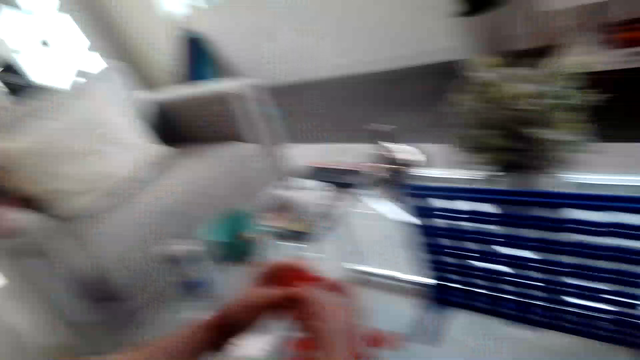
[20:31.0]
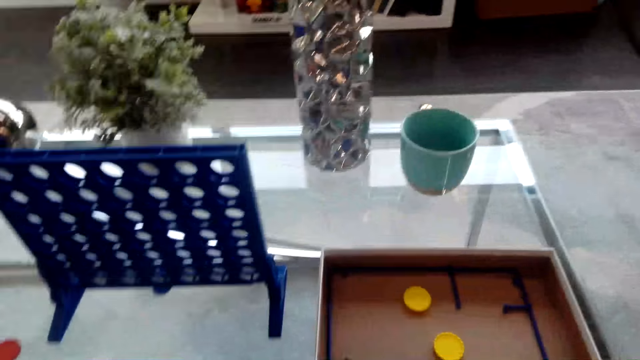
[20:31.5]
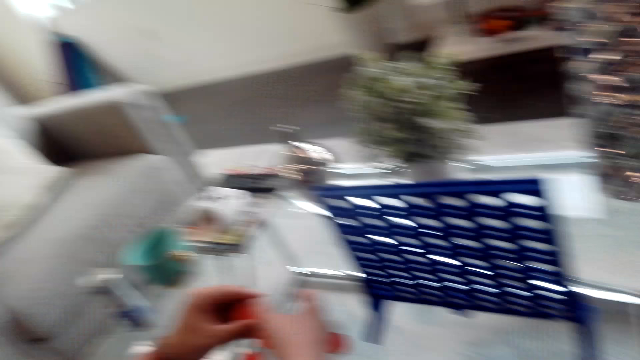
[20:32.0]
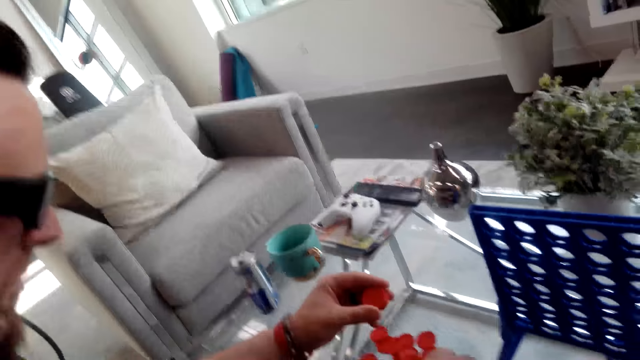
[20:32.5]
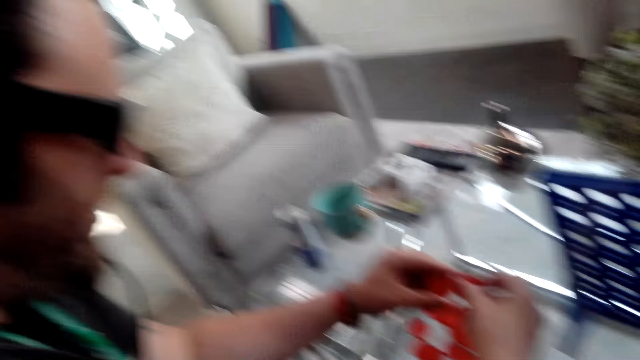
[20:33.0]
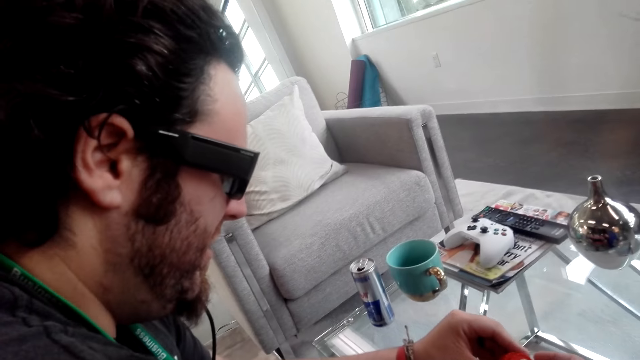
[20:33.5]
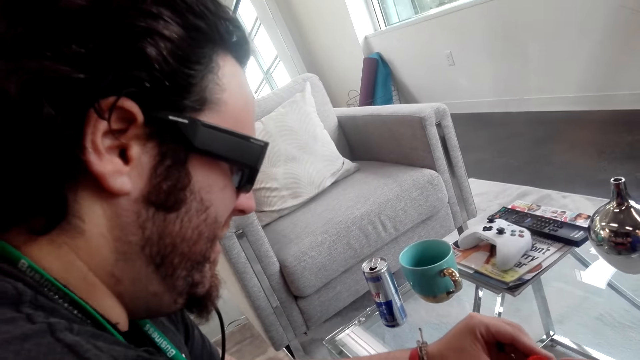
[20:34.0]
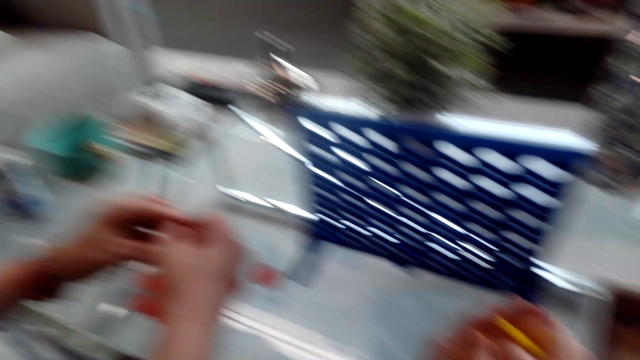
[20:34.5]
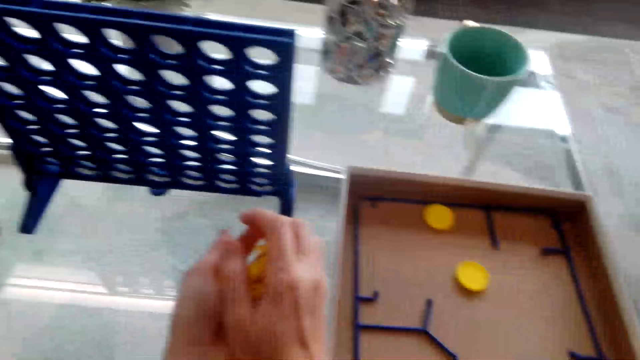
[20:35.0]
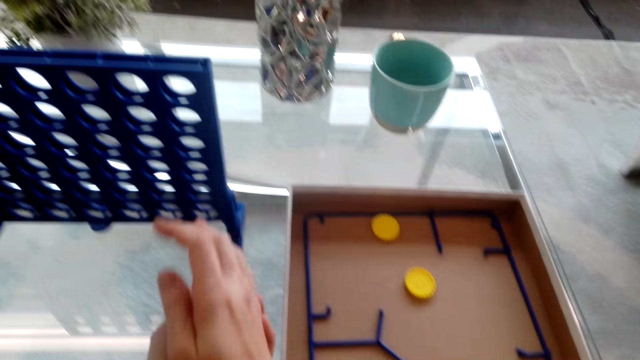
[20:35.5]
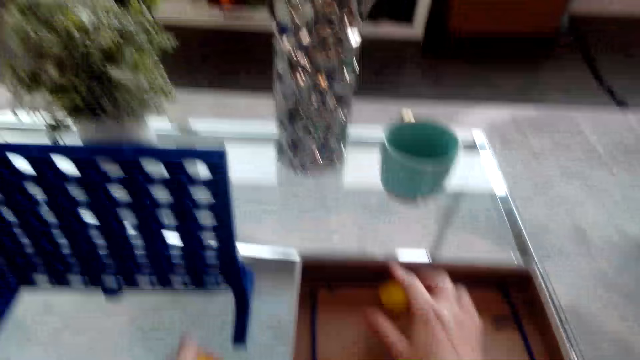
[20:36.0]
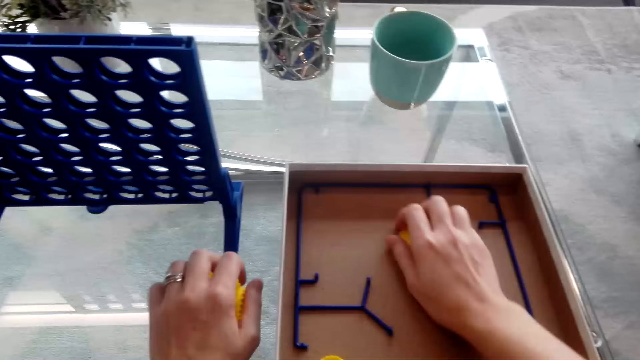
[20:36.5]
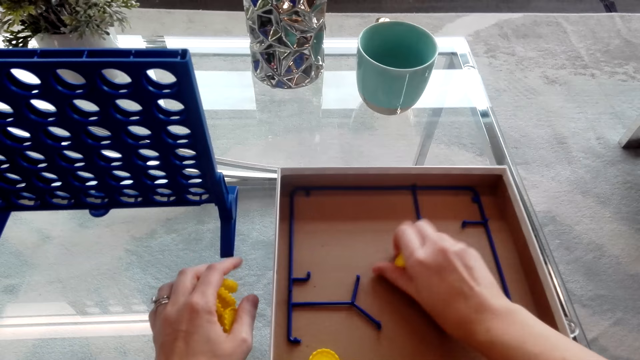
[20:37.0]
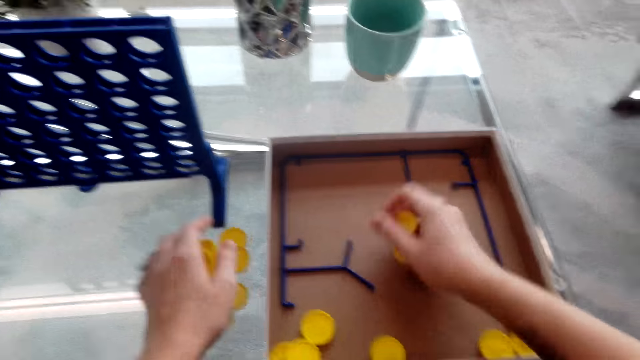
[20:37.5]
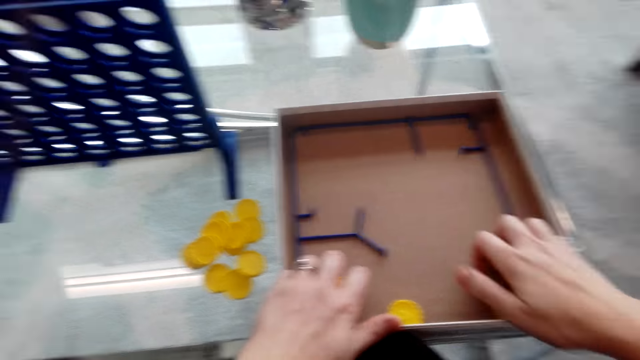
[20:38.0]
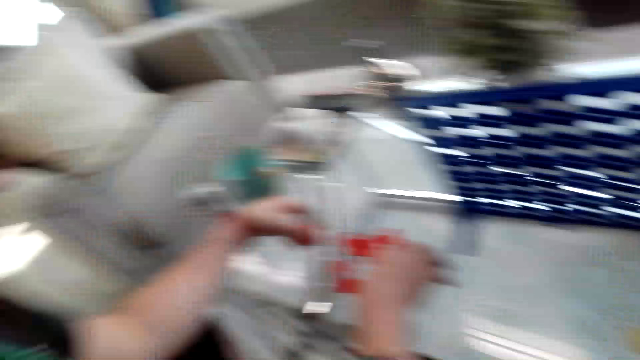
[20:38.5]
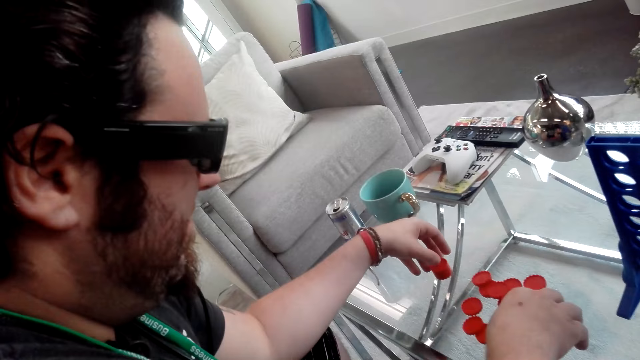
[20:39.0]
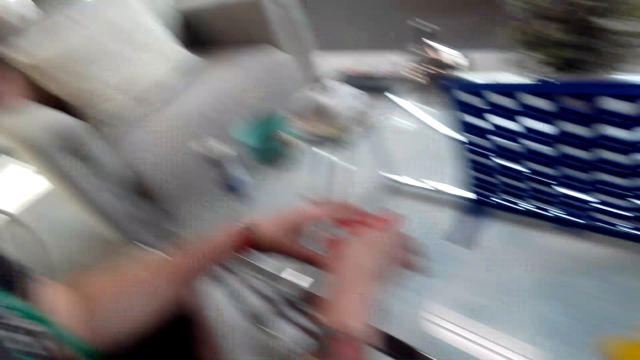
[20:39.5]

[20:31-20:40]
The camera wearer converses with a person. She passes the yellow plastic chips to her left hand. She picks the yellow plastic chips from the bingo board game box.

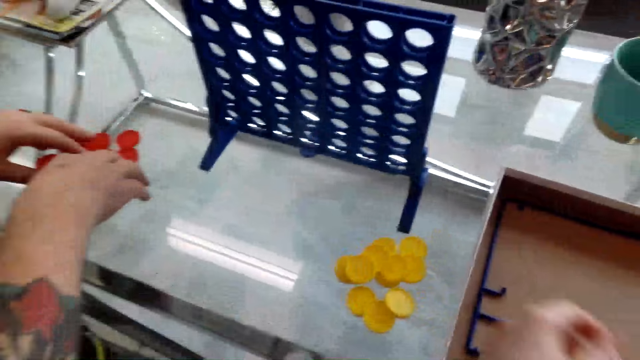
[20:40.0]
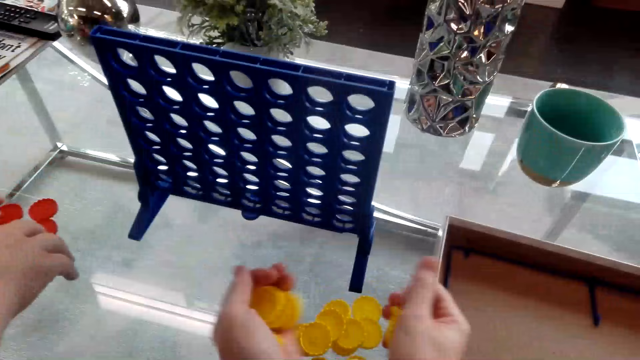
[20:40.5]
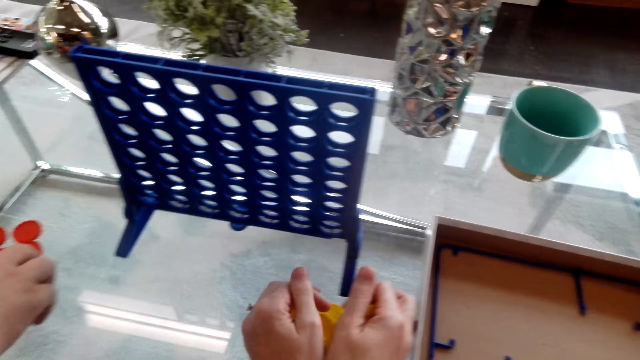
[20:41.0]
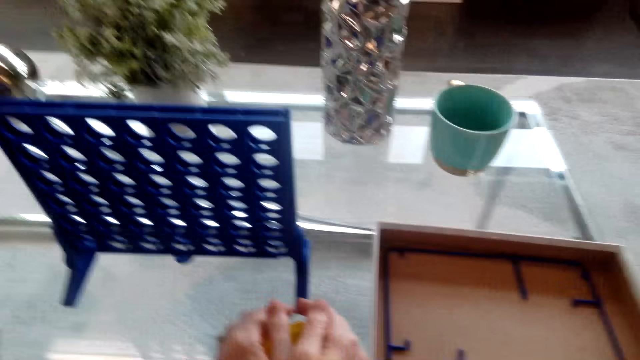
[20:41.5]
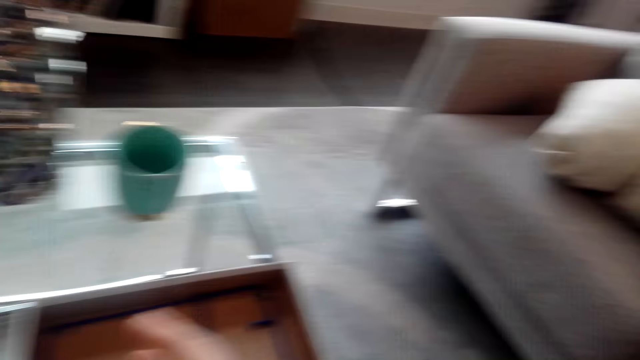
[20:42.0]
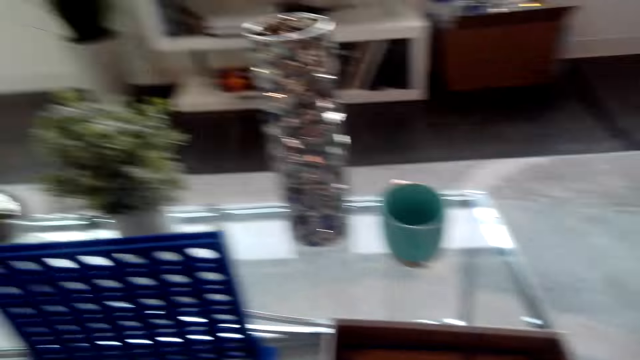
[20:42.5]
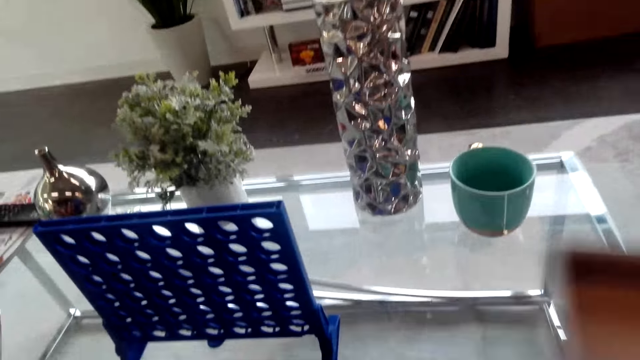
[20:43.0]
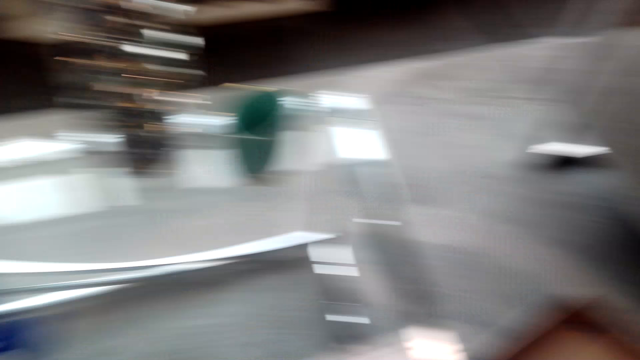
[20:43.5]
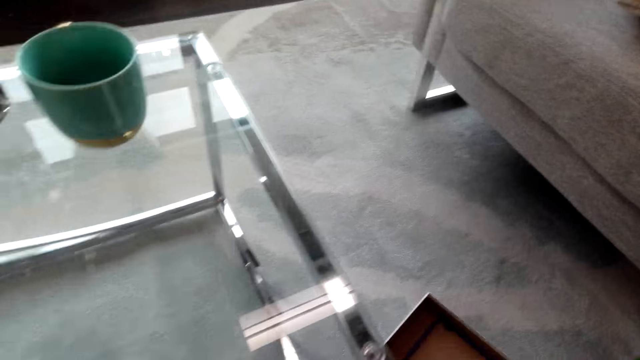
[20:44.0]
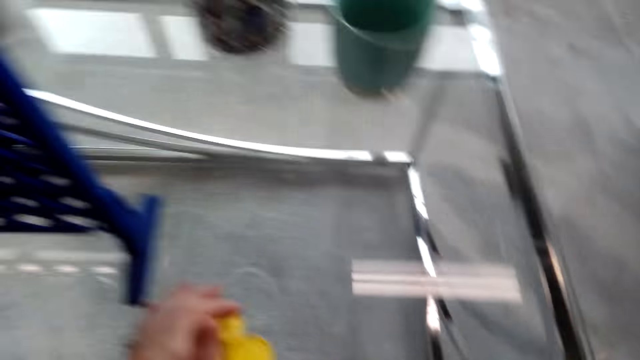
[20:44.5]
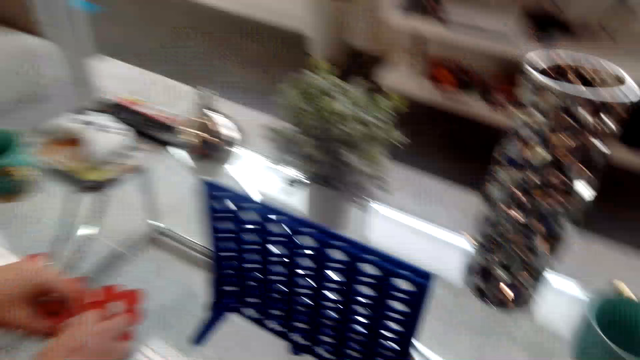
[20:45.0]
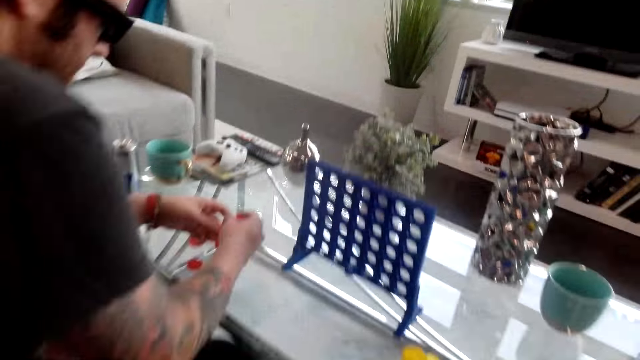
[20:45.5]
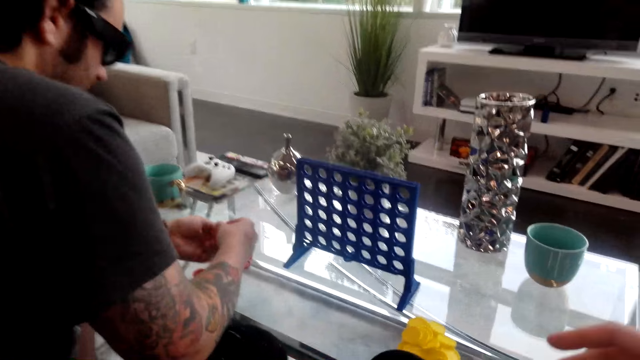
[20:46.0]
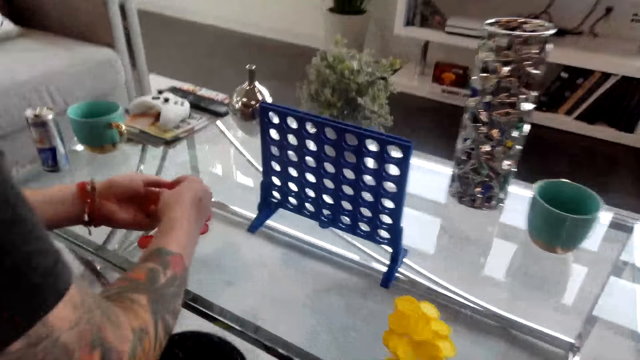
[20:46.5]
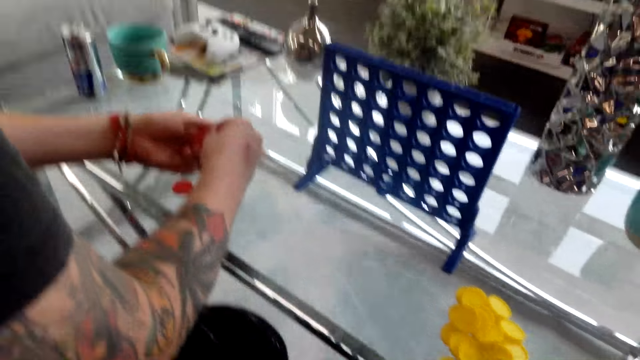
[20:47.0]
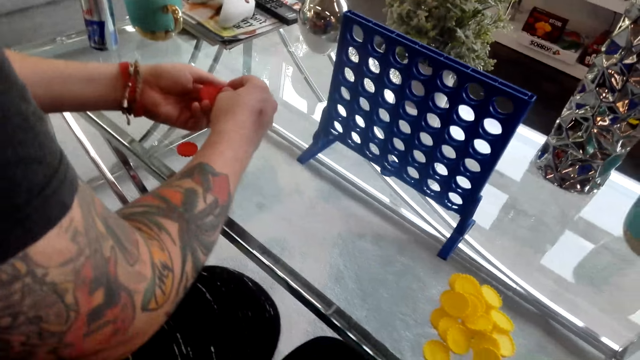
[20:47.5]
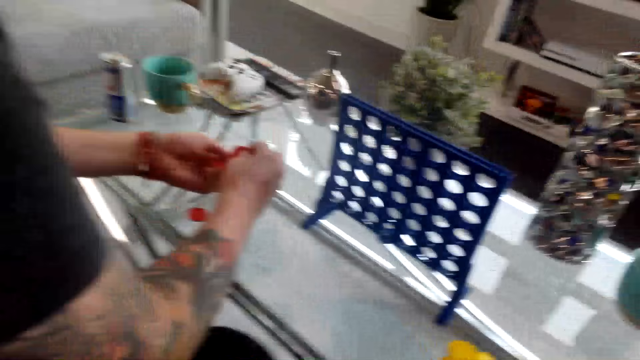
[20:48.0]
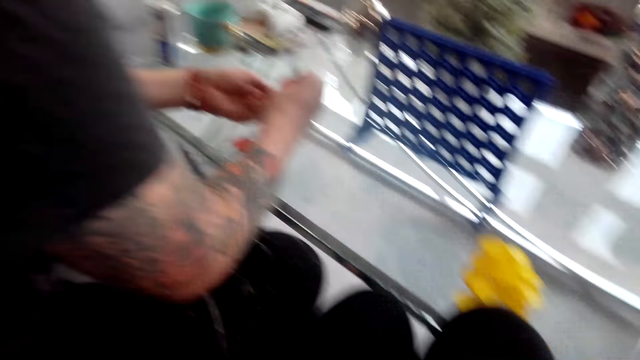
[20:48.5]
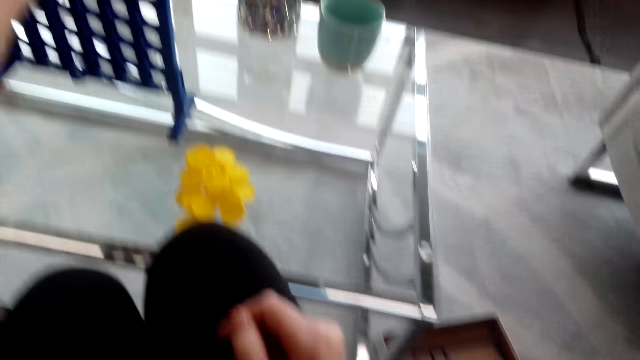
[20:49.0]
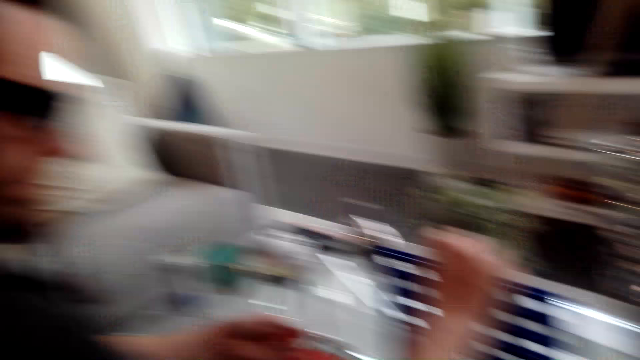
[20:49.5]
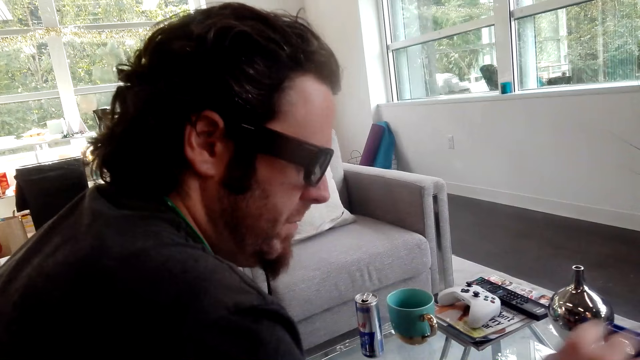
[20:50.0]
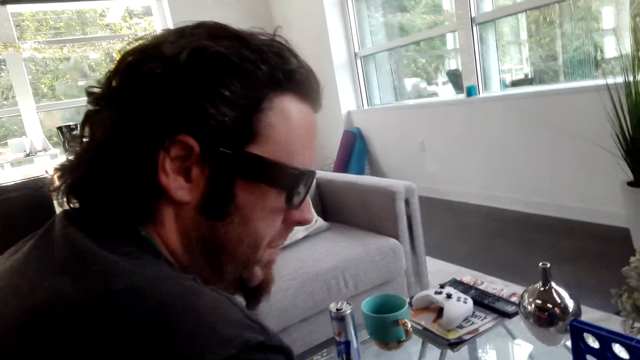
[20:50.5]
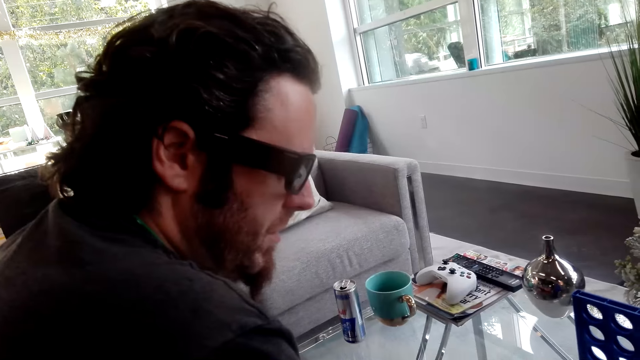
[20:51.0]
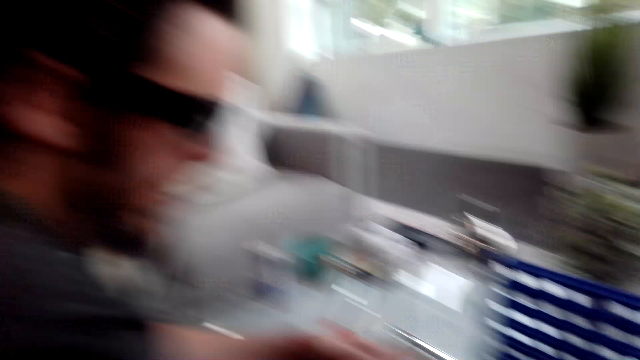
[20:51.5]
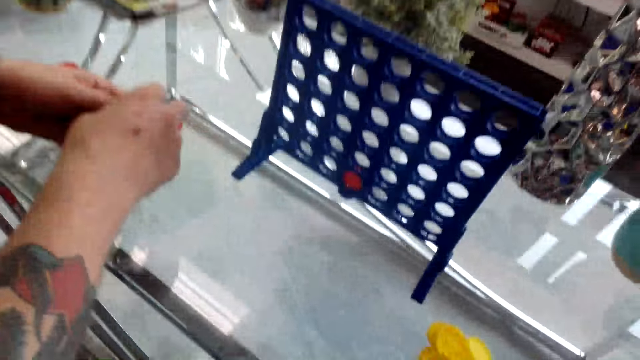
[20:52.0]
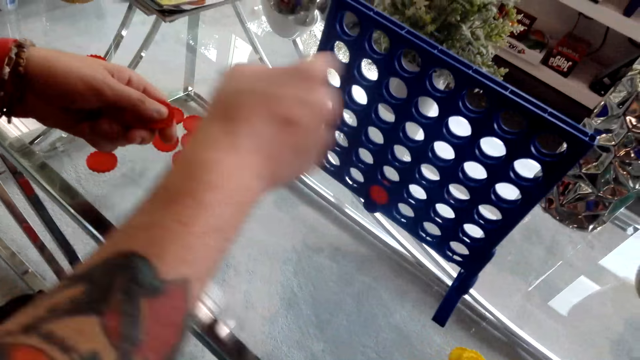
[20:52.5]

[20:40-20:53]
The camera wearer puts the yellow plastic chips on the table. They remove the bingo board game box from the table. They put the bingo board game box on the floor. They put candyland on the table. They converse with a person. The person puts the red plastic chips in the bingo board game.
